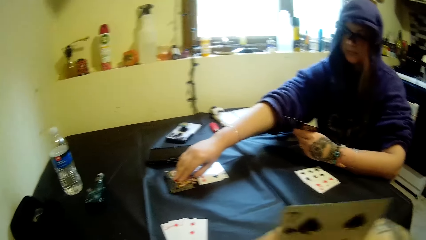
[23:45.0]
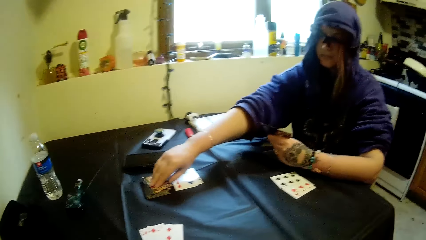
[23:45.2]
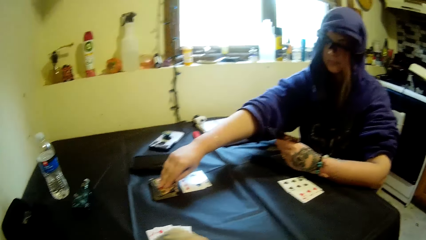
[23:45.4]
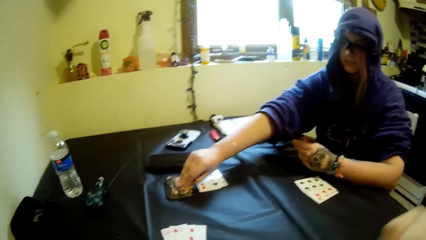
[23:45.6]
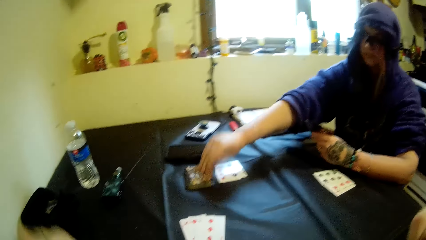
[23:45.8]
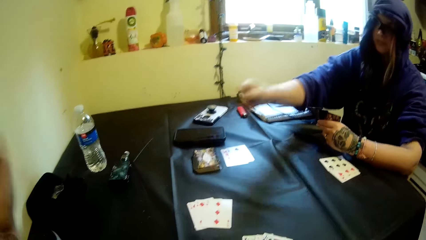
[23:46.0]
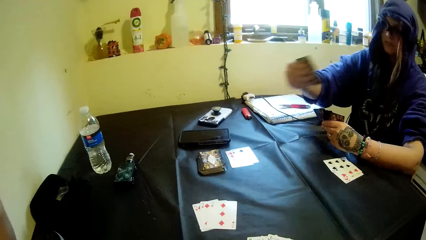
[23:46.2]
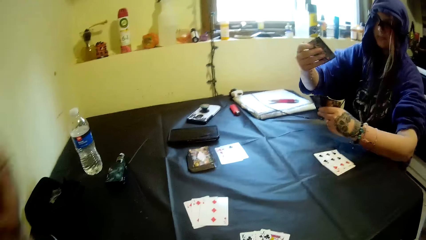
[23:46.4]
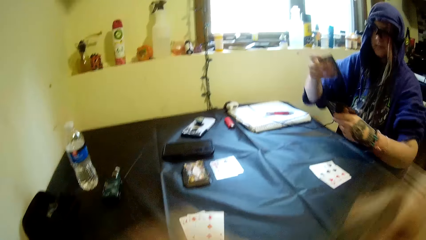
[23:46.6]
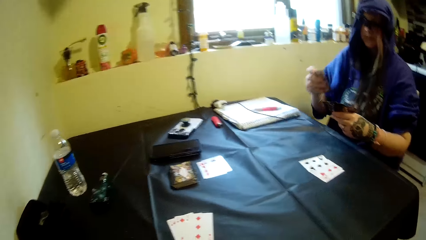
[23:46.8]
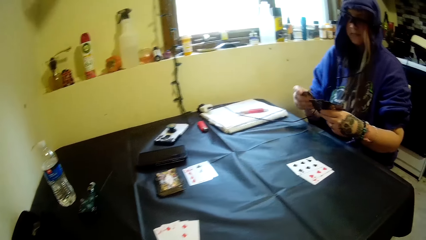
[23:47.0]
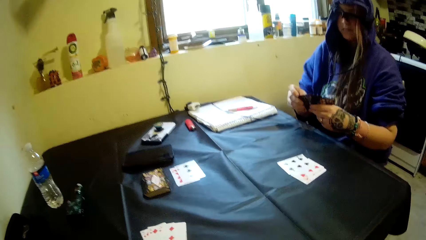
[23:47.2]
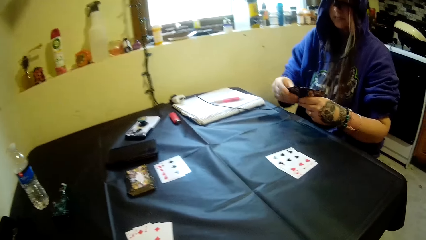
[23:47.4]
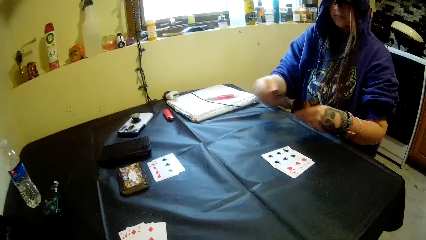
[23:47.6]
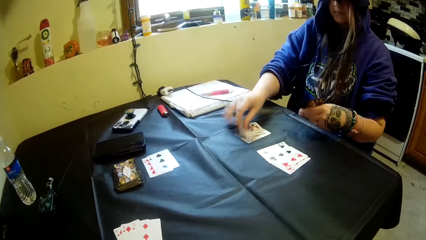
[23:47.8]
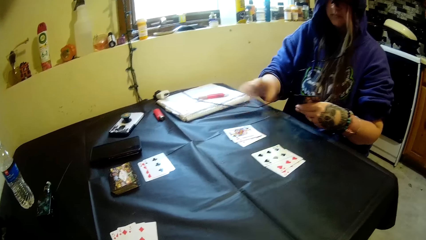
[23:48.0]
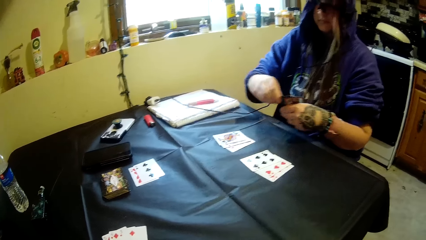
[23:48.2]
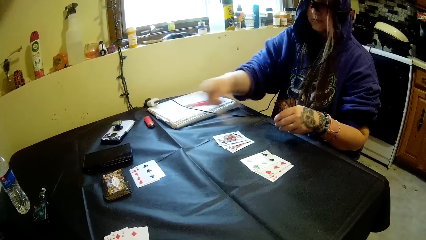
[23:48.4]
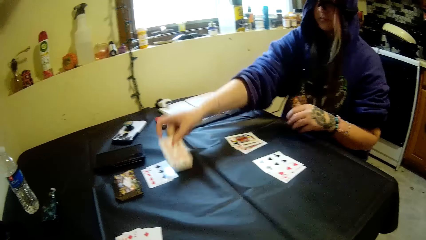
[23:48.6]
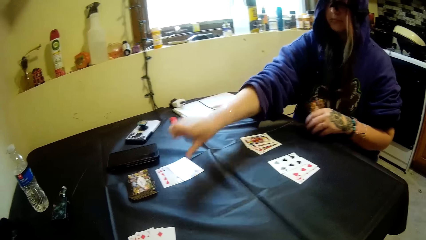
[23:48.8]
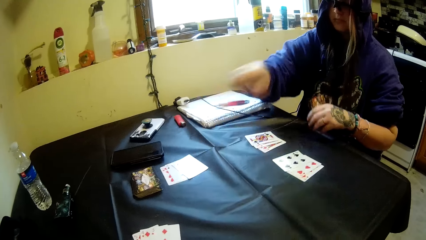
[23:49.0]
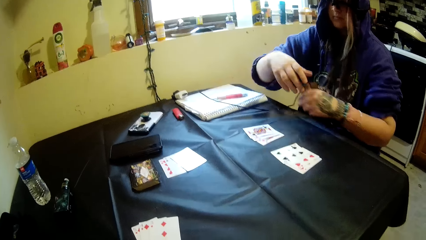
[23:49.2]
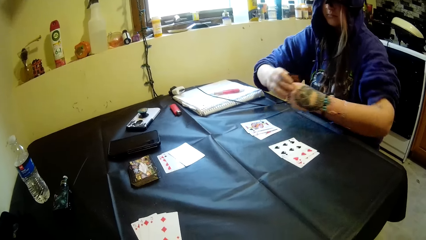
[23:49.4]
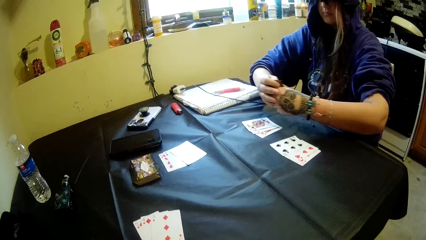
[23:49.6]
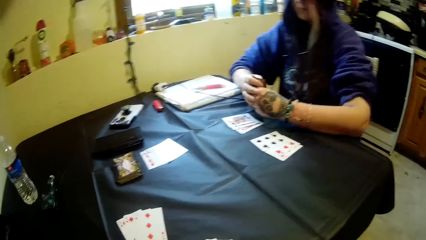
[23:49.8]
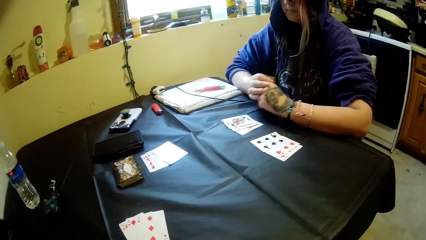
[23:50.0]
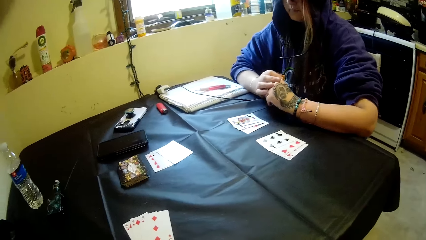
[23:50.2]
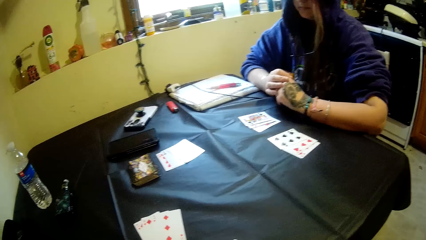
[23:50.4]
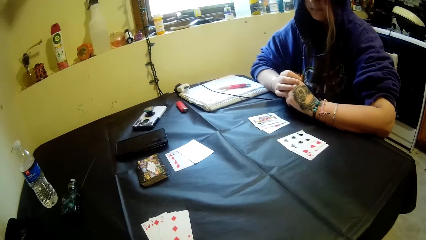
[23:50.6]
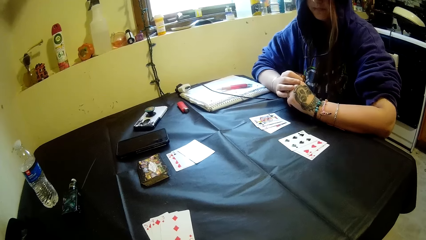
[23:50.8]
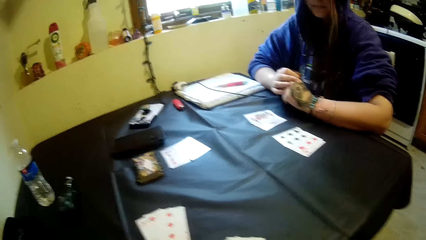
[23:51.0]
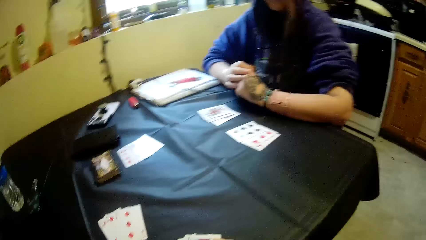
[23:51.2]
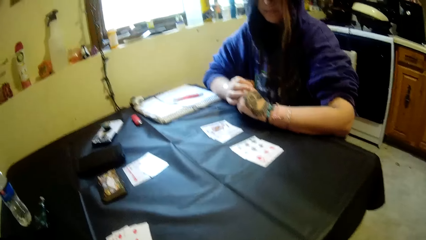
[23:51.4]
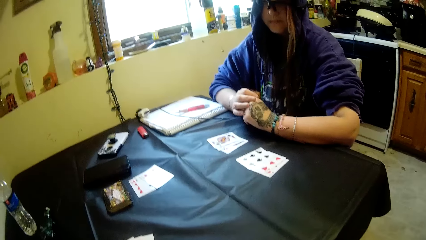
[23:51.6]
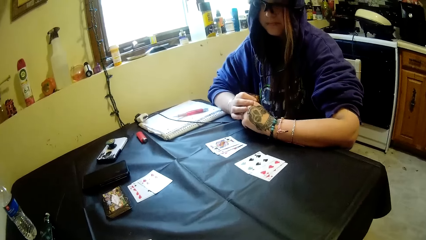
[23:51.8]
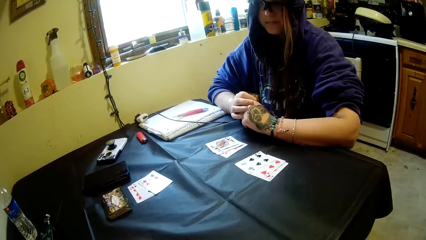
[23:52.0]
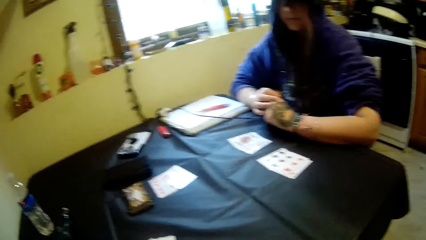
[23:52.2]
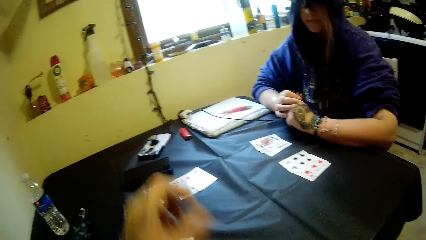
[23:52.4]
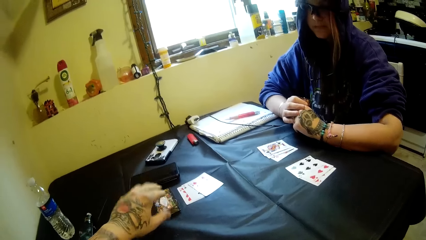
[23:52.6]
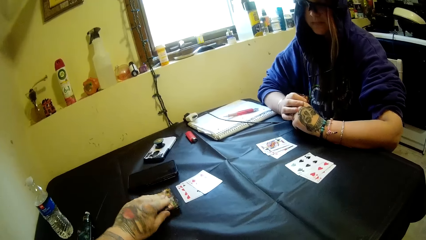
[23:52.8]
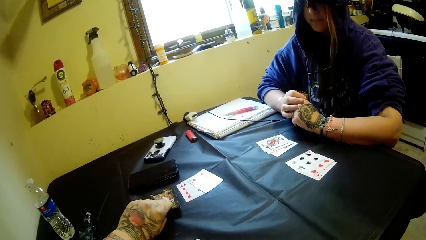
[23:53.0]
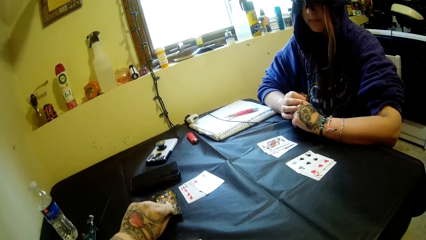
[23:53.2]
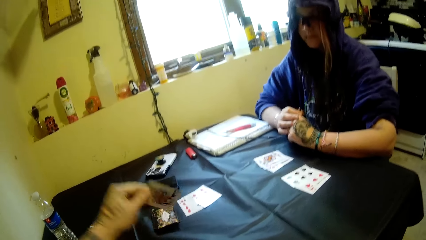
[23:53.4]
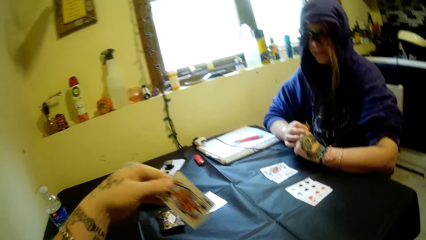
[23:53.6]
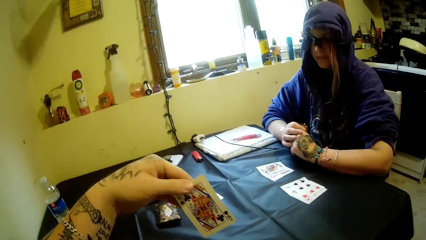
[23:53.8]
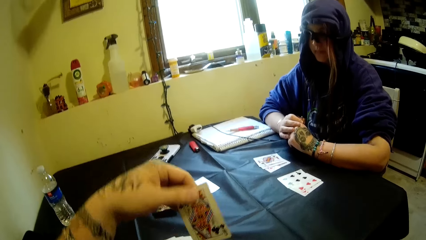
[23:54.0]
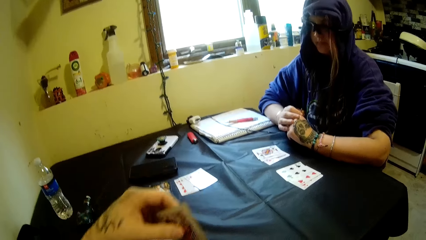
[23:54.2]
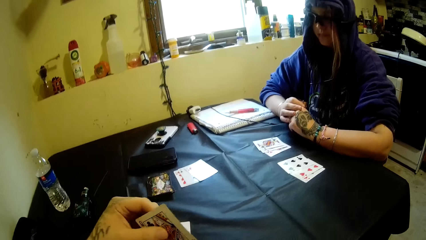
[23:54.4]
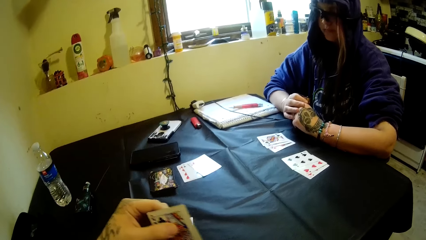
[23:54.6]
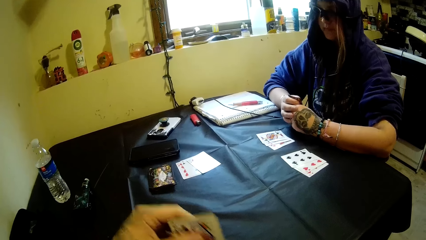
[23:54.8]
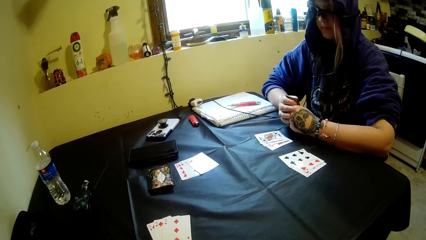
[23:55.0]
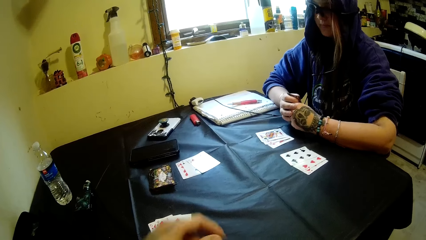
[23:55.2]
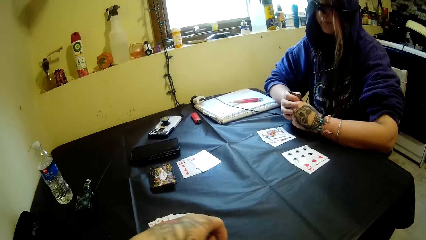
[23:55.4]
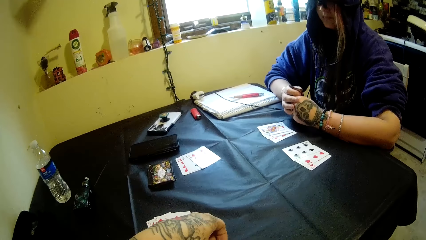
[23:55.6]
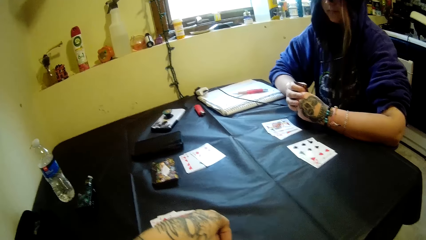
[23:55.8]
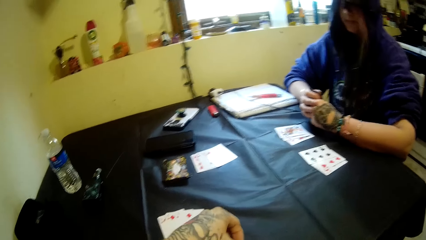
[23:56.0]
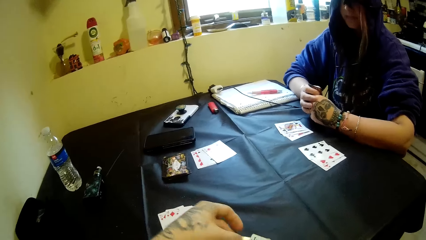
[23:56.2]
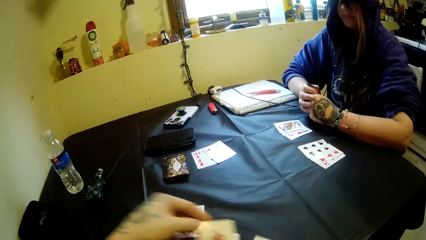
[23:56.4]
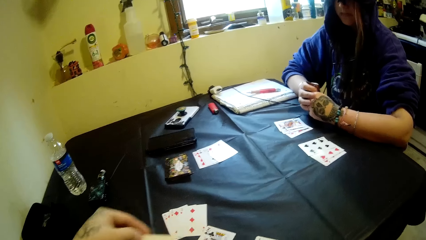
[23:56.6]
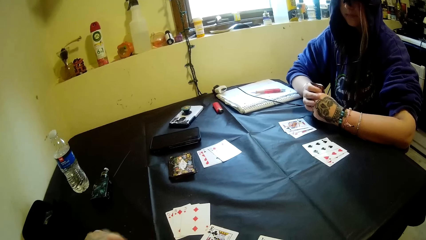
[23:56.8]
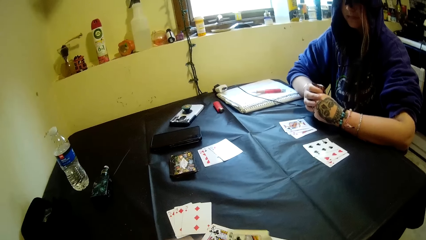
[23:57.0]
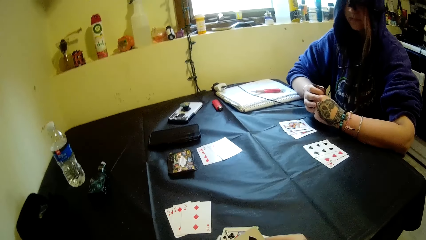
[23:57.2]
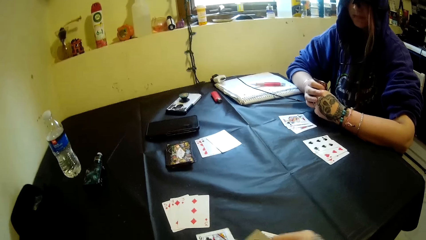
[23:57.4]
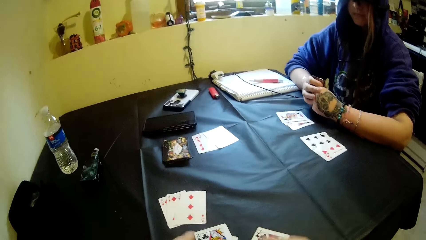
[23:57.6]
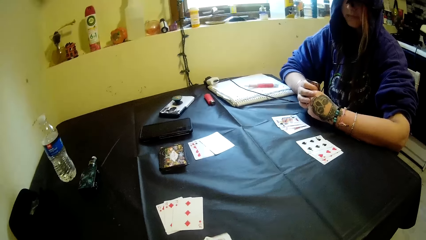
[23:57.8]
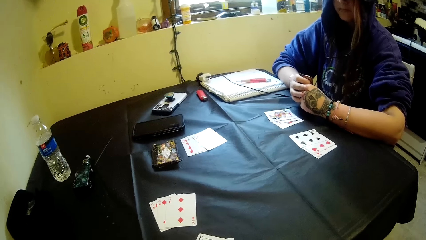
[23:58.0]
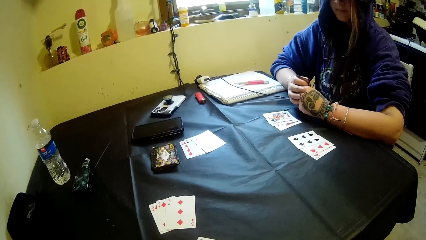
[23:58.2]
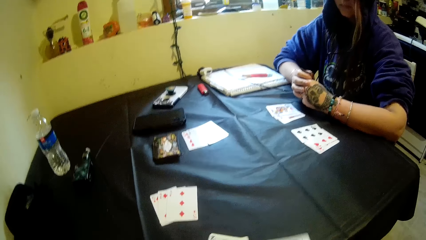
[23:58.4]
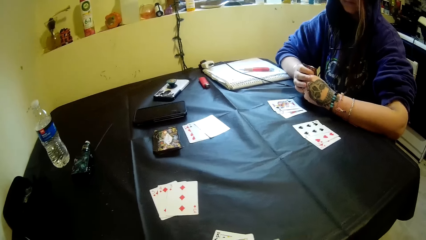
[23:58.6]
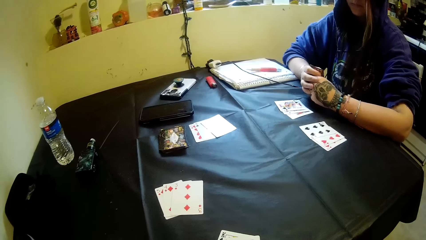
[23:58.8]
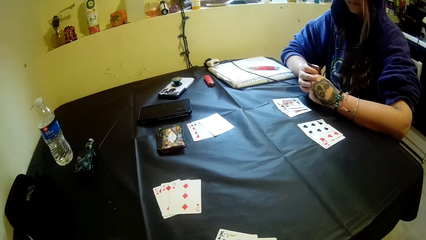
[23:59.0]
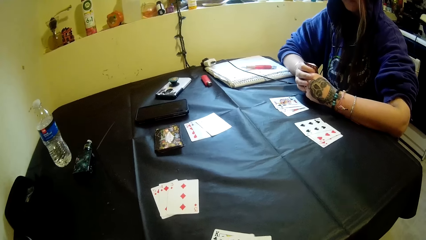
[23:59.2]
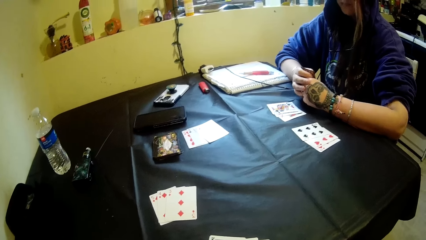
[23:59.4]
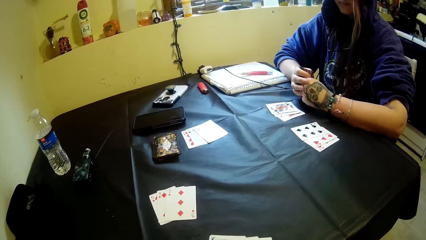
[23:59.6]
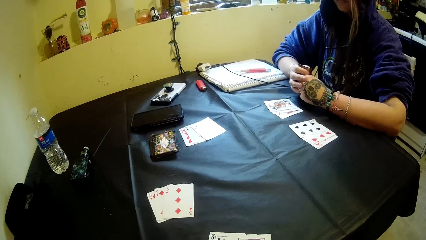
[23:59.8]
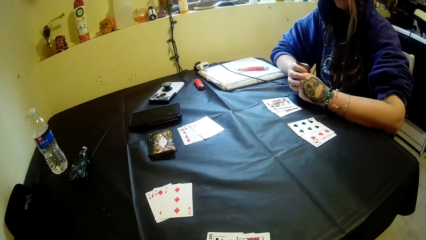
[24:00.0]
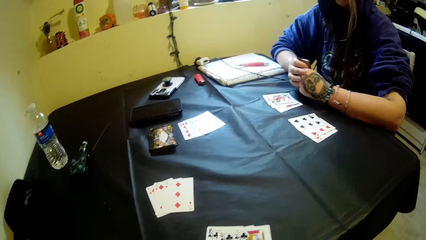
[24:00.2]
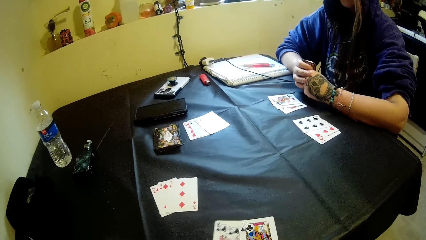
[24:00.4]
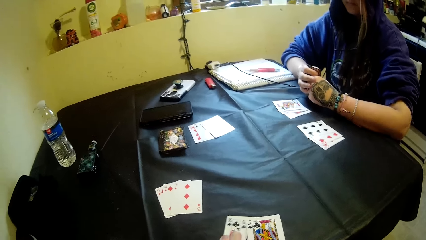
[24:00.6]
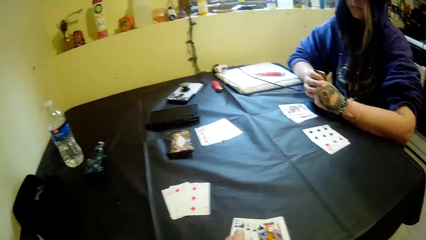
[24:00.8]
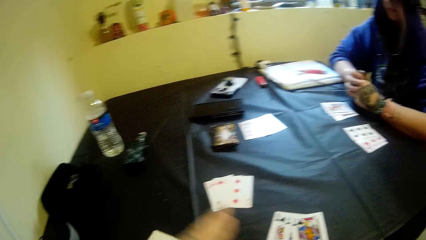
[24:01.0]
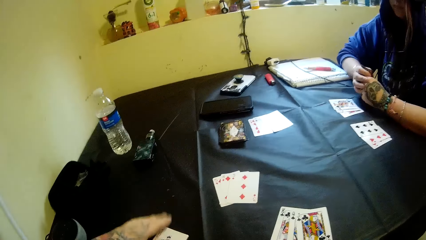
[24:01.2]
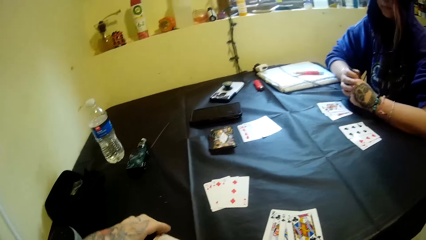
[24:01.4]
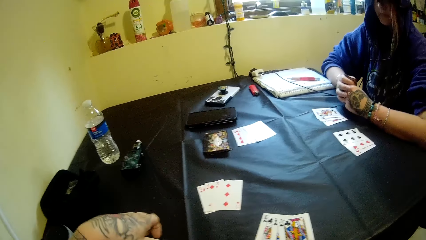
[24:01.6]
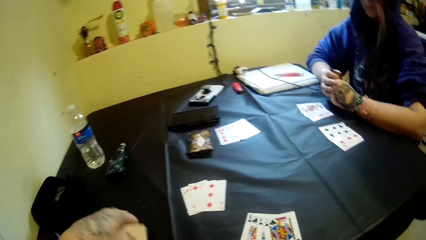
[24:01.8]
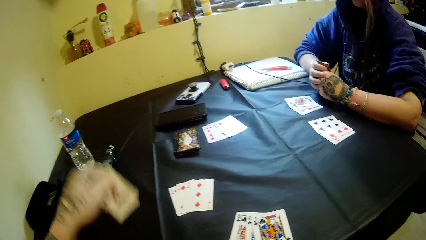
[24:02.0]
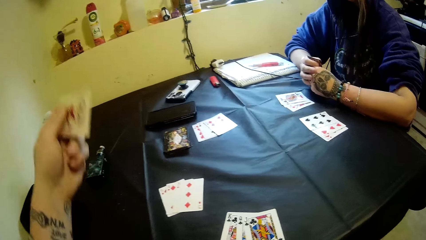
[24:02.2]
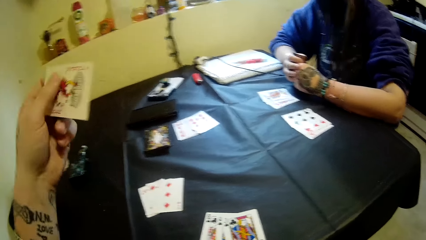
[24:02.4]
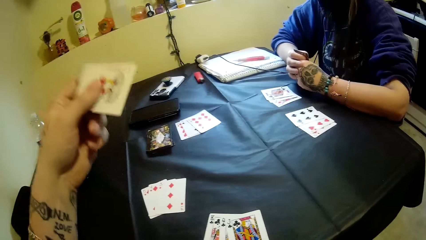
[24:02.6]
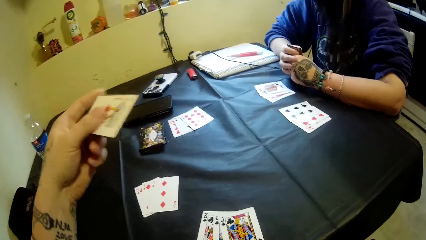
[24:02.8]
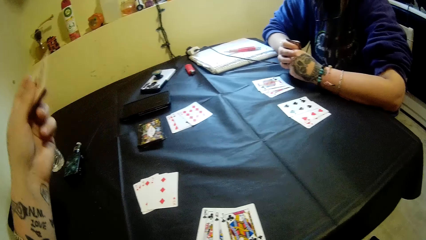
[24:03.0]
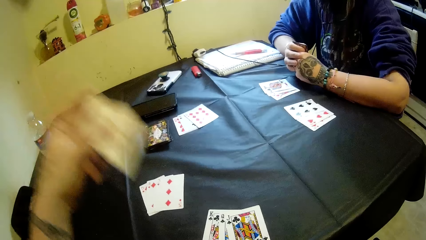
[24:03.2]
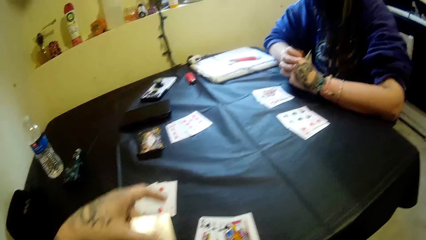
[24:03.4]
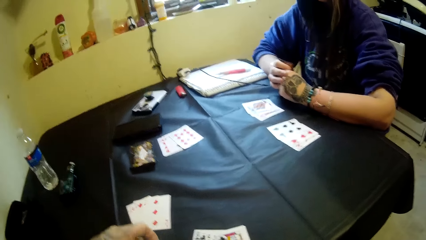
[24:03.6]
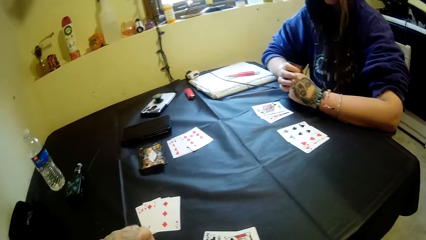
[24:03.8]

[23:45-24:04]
The camera wearer moves his hand to something. A woman joins the card in her right hand with the other cards on the table. She plays the cards in her right hand on the table. She stares at the playing card. The camera wearer picks a card from the stack of cards on the table with his left hand. The woman stares at the playing card. The camera wearer joins the card in his left hand with the other cards in his hands. He plays the cards in his left hand on the table. He moves the cards in his hands. He picks playing cards from the table. He moves the cards on the table with his left hand. He holds the playing cards with the left hand.
